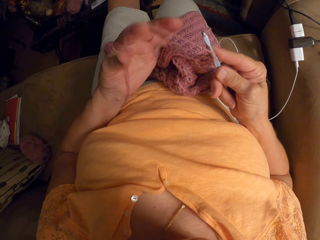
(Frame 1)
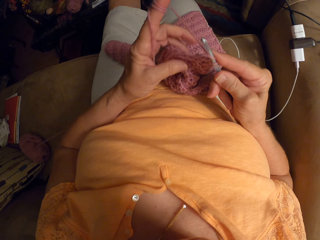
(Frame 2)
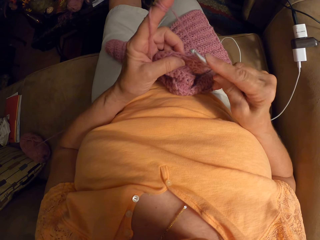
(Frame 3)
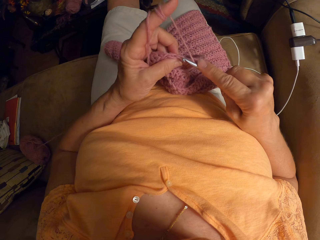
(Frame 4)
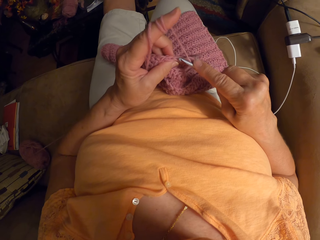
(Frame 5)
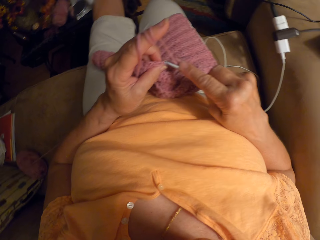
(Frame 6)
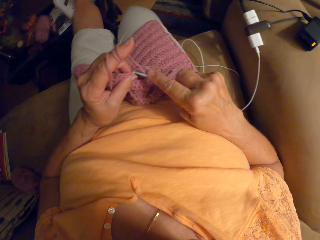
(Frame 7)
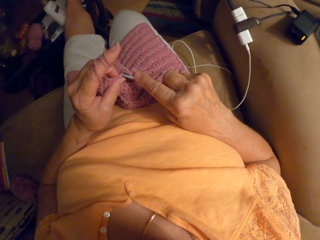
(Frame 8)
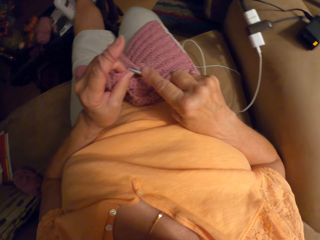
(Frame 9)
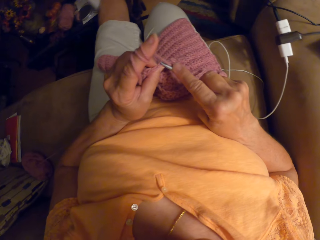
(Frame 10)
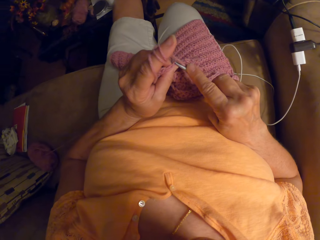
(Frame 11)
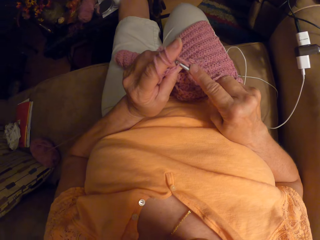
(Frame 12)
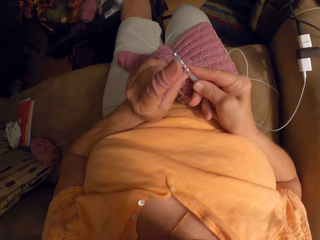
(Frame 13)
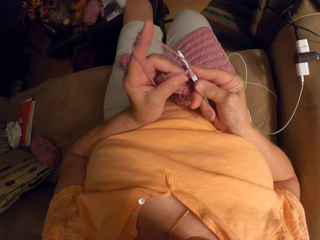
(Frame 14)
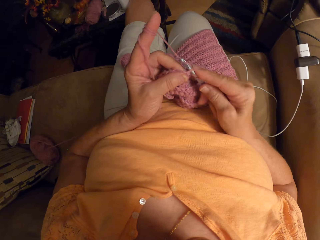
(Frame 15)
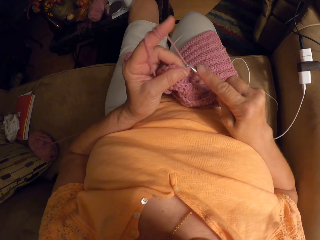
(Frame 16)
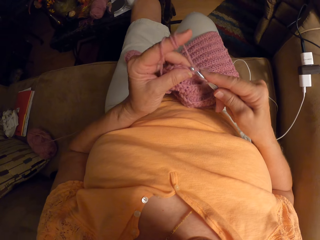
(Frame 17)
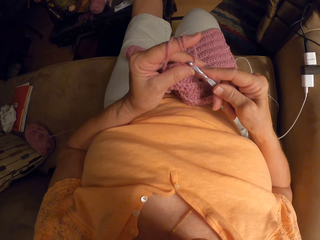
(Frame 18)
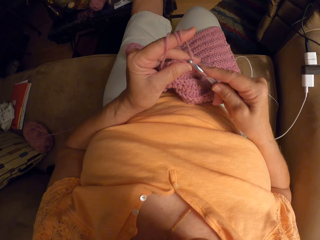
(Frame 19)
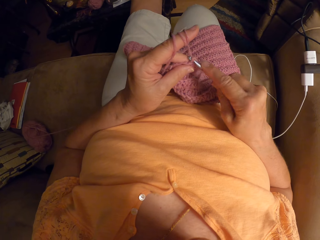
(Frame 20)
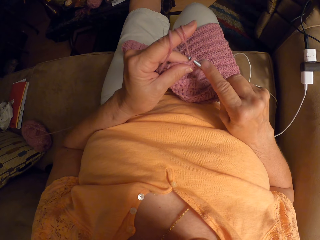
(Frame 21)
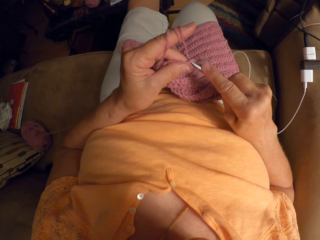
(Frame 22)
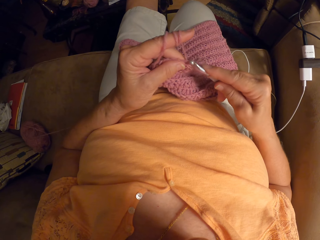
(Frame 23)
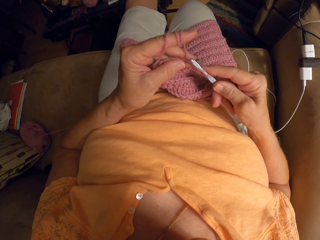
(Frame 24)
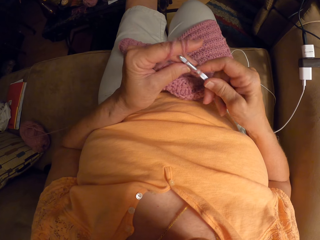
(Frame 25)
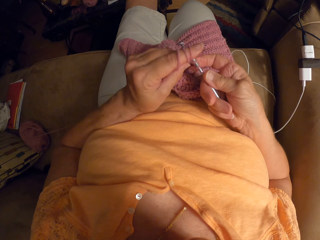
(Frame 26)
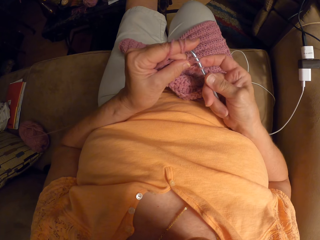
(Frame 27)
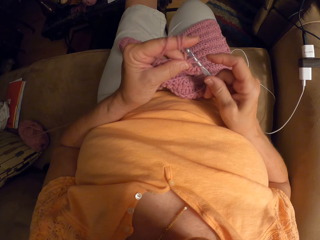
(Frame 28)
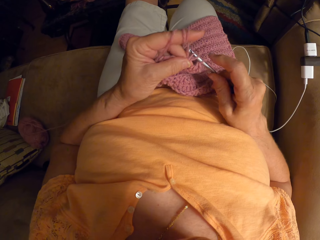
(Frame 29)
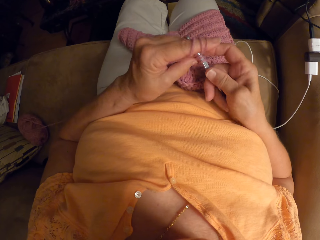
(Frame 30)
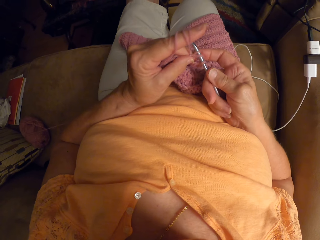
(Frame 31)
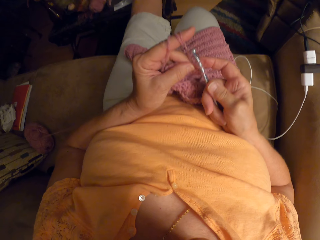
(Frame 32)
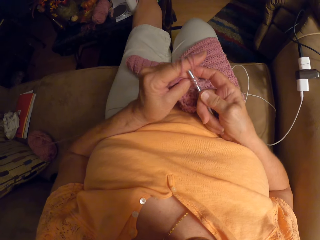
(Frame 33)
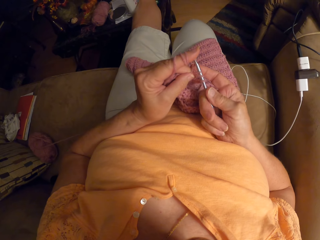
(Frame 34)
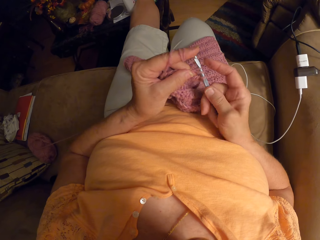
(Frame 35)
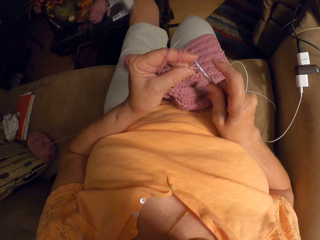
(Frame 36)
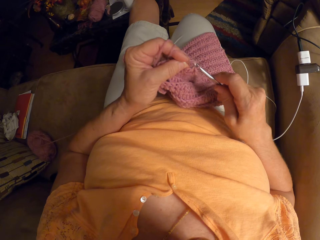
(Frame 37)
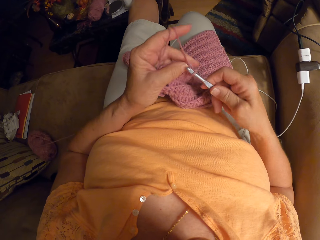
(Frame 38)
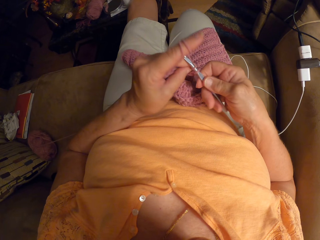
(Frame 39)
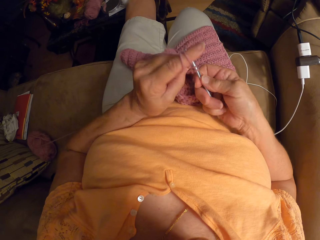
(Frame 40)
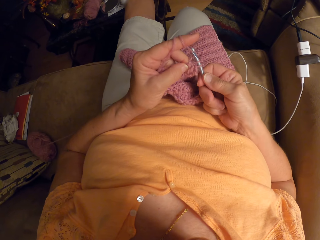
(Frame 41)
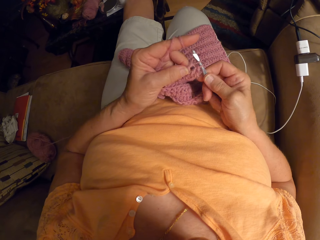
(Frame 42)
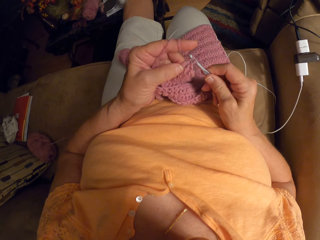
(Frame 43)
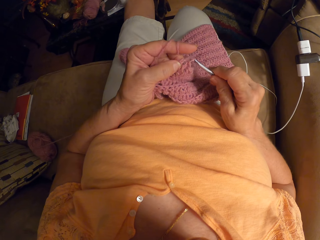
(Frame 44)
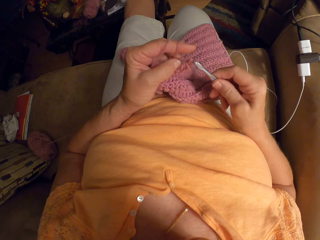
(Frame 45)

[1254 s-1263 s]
The camera wearer moves the body. They knit the fabric with the hooked needle.

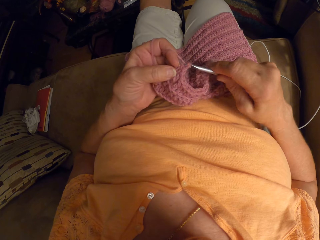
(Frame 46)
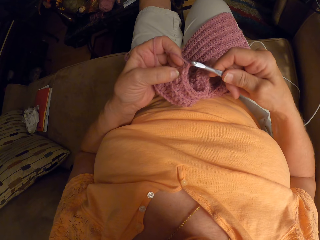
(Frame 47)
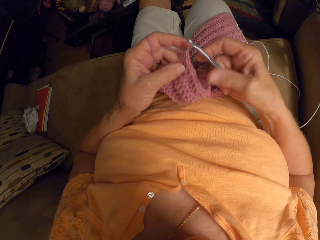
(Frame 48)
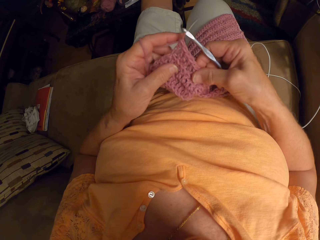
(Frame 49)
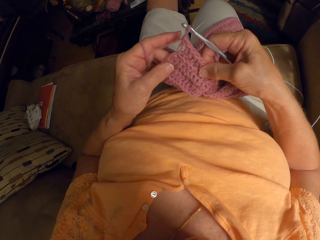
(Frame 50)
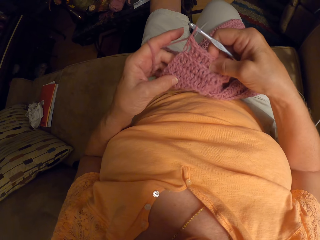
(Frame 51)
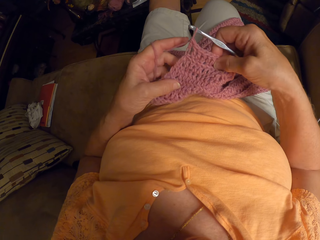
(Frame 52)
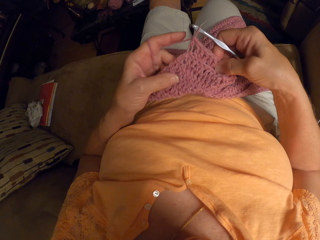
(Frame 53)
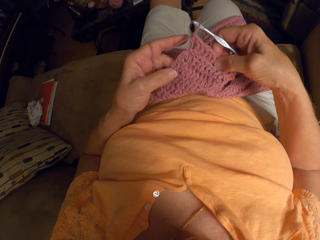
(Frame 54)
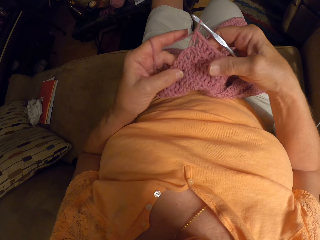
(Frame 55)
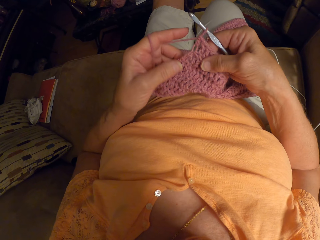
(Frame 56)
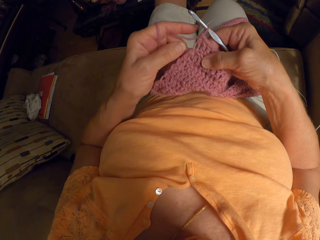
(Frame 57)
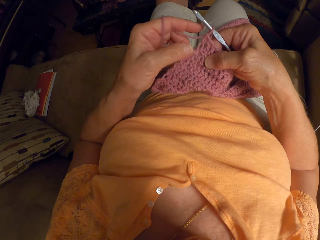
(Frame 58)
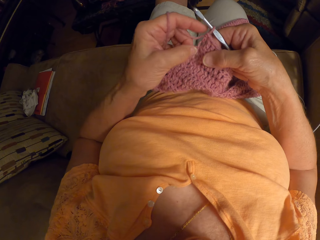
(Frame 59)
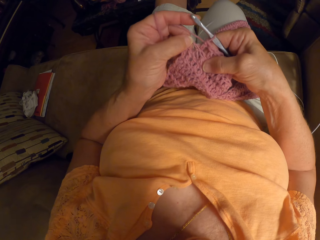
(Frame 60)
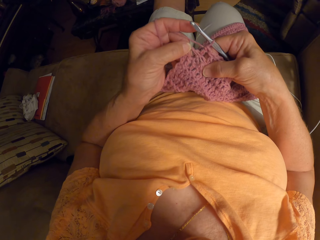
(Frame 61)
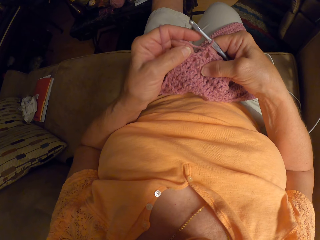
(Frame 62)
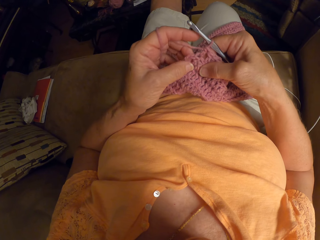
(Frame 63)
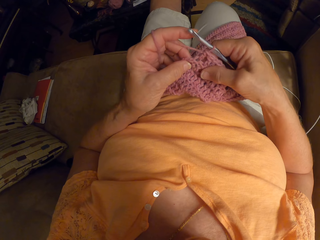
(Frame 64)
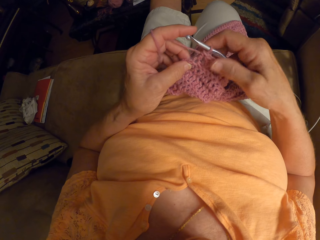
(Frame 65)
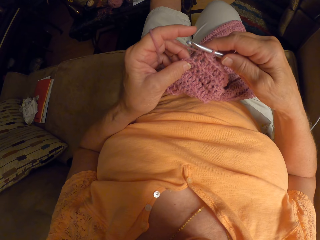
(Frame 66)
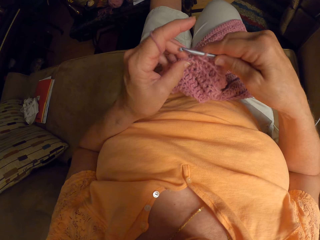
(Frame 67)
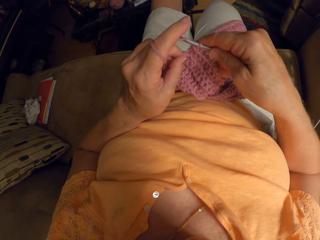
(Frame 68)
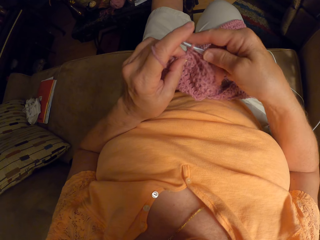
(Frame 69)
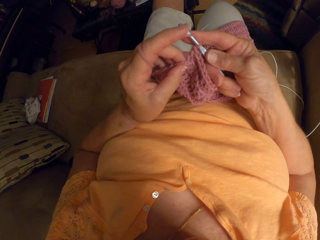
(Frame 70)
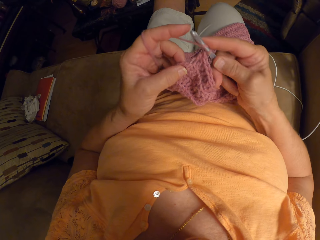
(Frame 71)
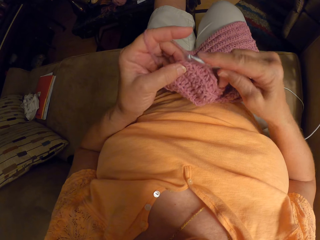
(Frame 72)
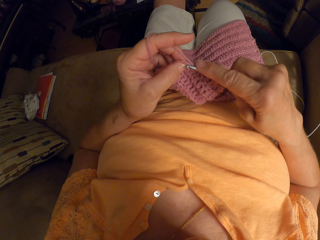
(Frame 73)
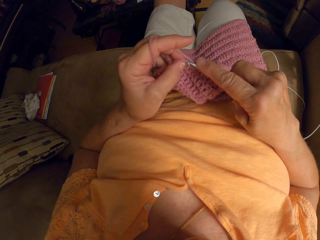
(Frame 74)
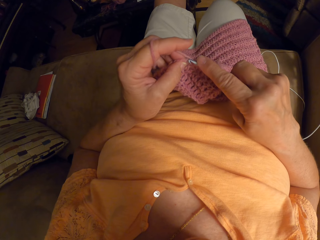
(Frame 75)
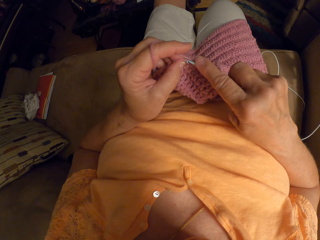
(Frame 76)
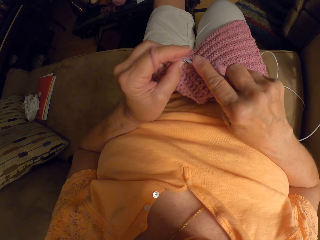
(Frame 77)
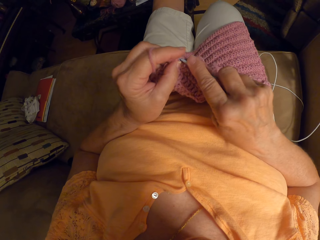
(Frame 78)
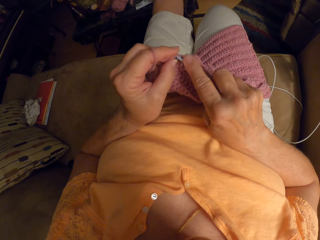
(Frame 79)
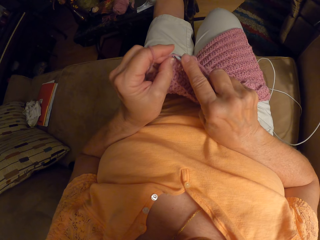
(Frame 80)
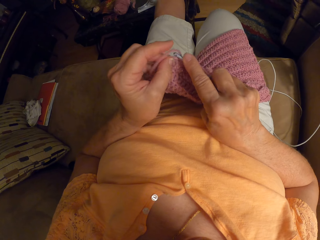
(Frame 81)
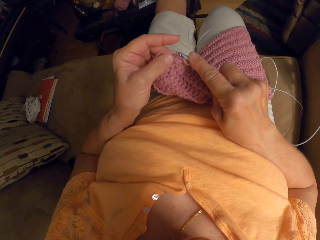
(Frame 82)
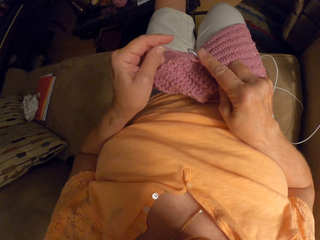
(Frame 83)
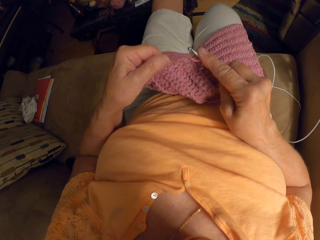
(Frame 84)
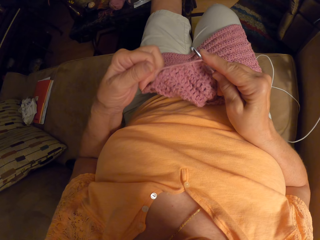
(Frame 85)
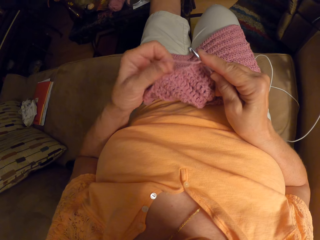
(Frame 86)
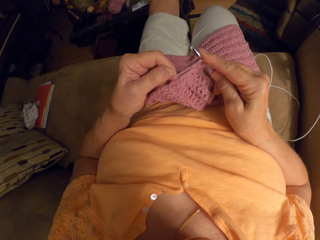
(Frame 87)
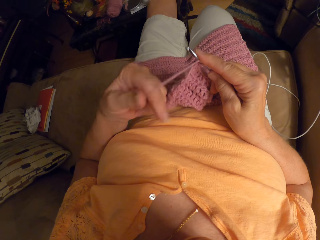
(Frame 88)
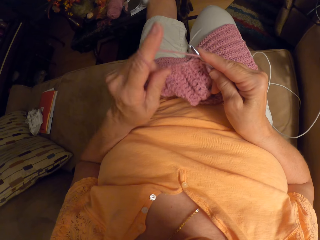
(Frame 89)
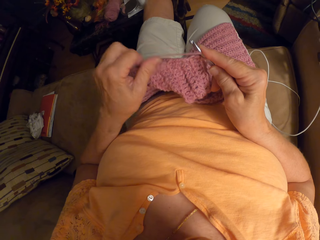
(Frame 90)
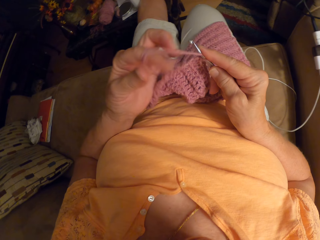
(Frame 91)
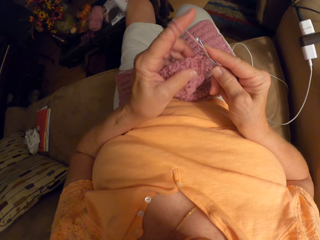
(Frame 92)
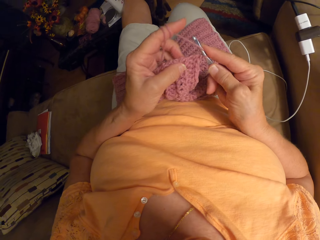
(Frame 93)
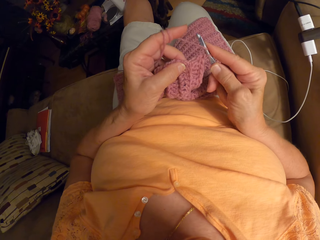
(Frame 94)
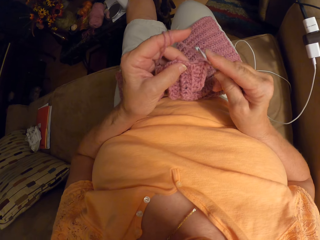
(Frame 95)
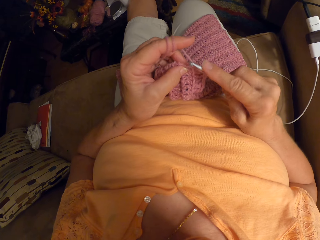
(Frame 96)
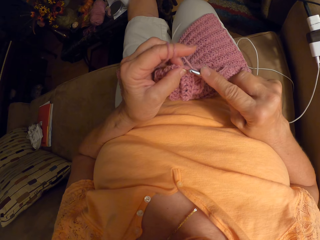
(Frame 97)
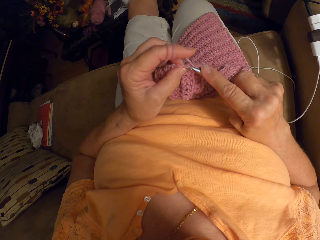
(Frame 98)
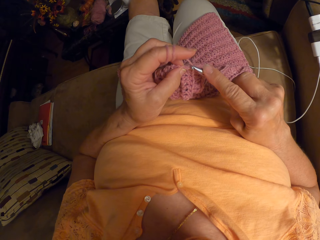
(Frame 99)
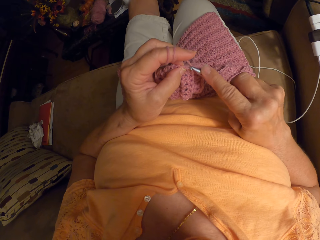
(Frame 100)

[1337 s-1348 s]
The camera wearer straightens the fabric. They knit the fabric with the hooked needle.

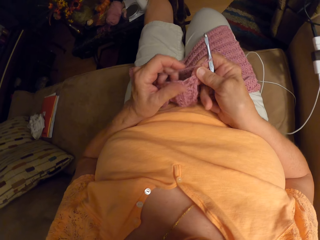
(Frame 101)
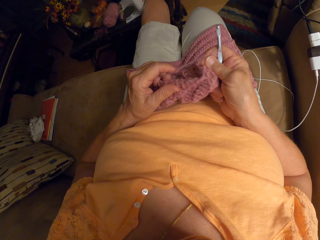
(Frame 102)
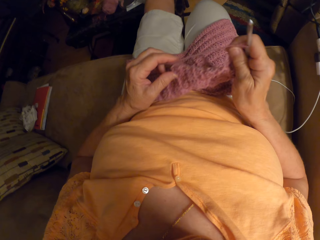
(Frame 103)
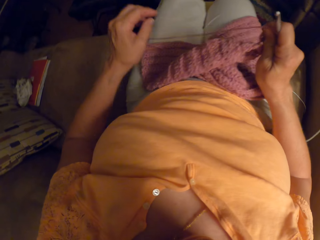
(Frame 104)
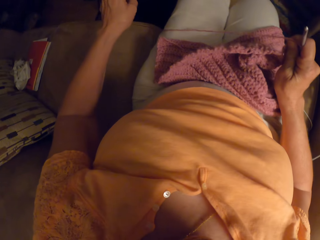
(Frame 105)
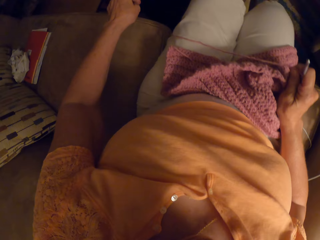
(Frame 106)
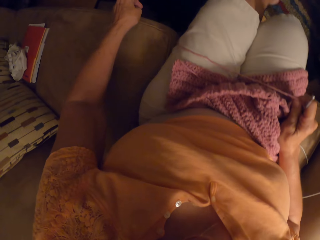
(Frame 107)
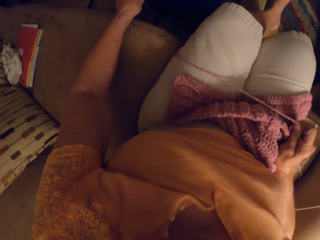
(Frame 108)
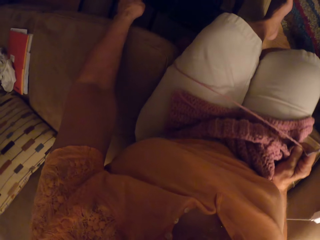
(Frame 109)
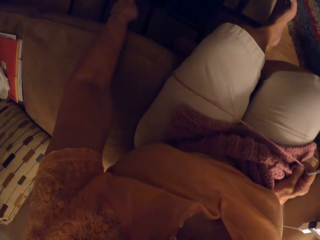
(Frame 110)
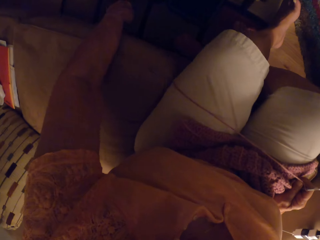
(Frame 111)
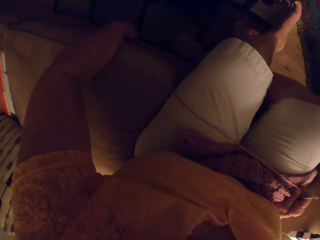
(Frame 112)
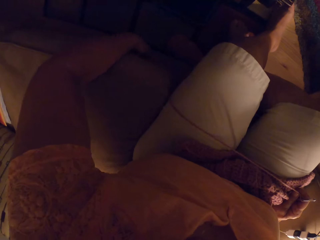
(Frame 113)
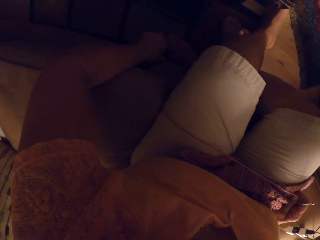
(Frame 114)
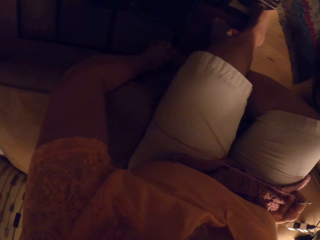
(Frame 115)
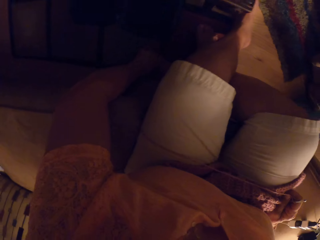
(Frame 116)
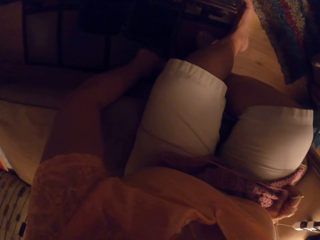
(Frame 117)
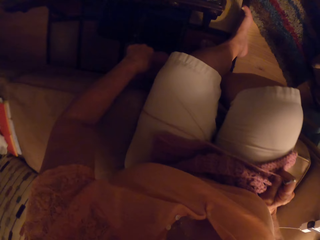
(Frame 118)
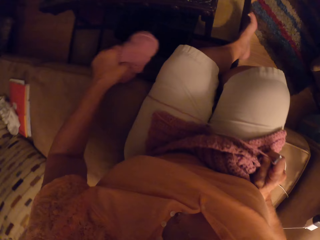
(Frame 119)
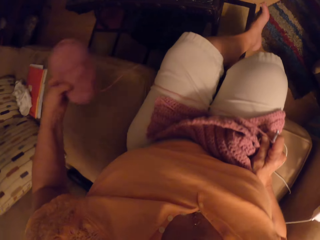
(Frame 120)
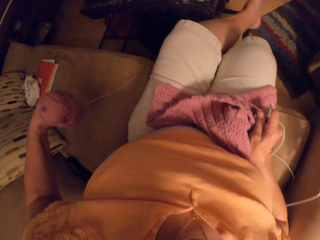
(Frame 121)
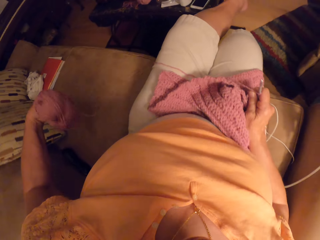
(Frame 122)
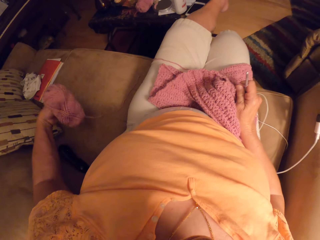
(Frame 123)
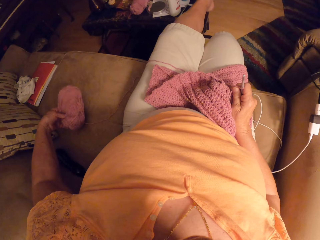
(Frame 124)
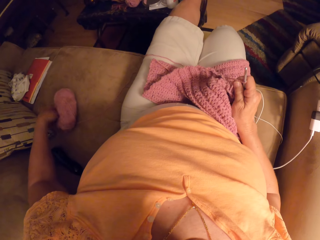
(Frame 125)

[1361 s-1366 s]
The camera wearer picks up the yarn or fabric from the floor with her left hand.
